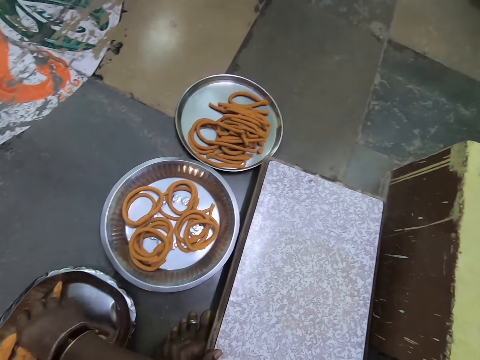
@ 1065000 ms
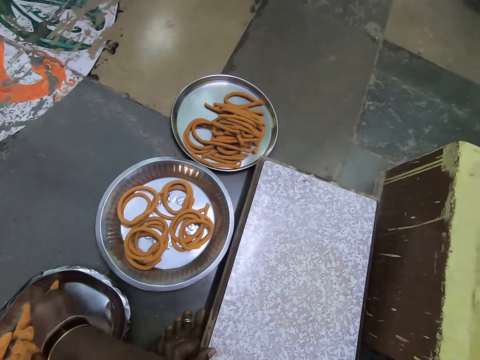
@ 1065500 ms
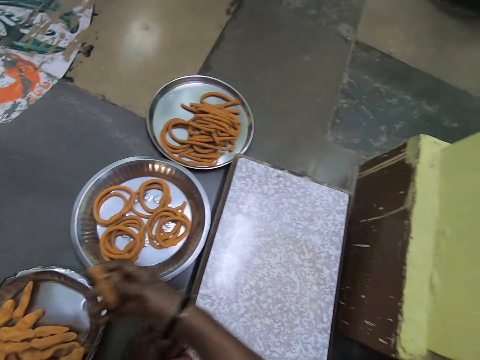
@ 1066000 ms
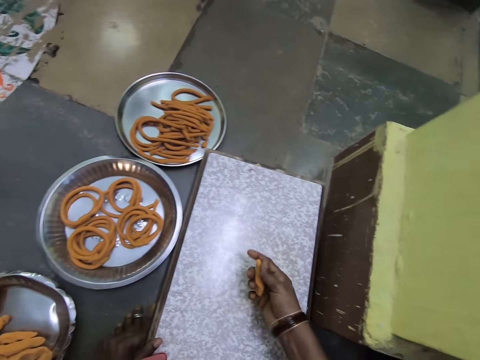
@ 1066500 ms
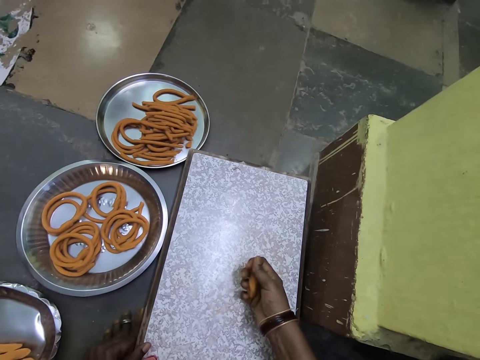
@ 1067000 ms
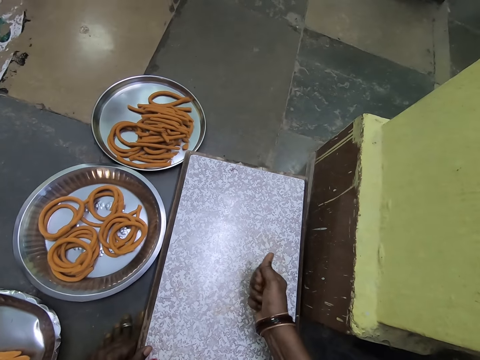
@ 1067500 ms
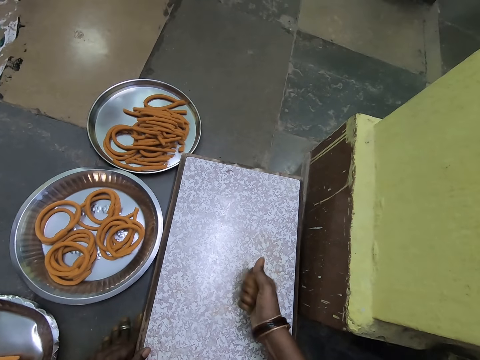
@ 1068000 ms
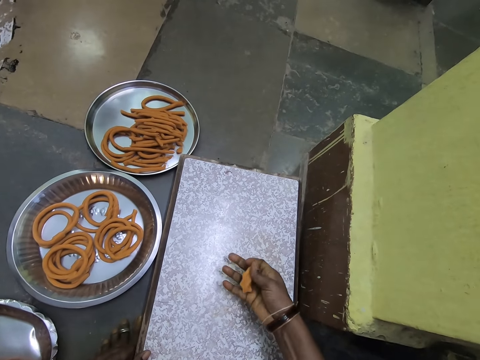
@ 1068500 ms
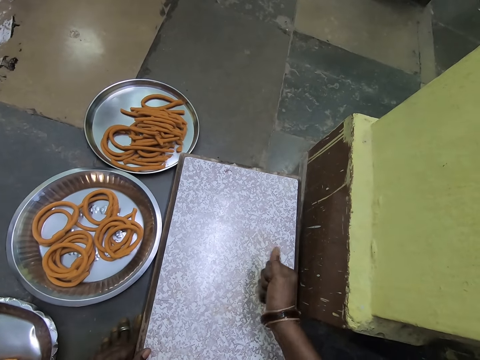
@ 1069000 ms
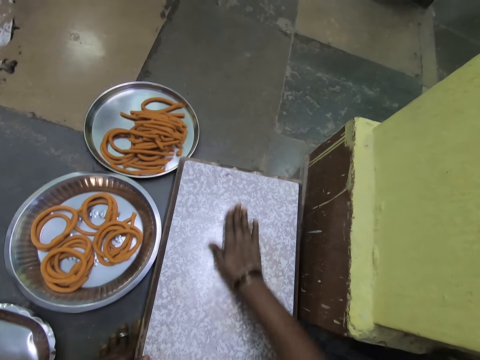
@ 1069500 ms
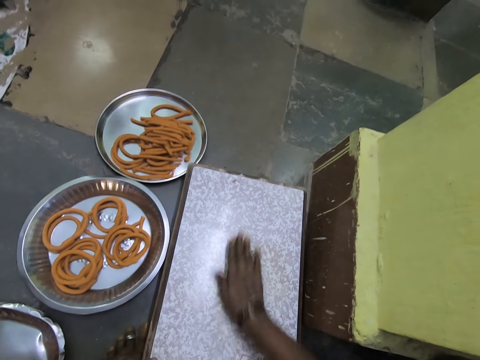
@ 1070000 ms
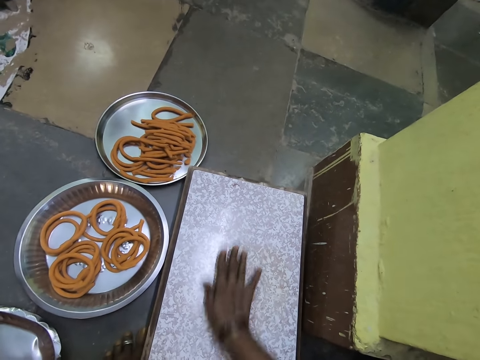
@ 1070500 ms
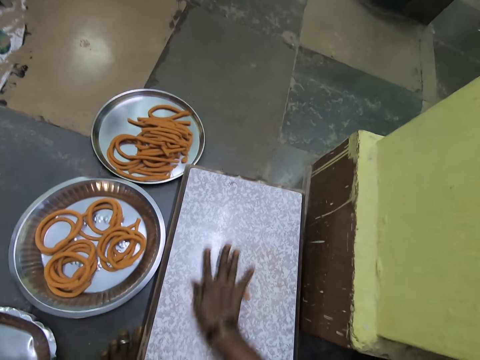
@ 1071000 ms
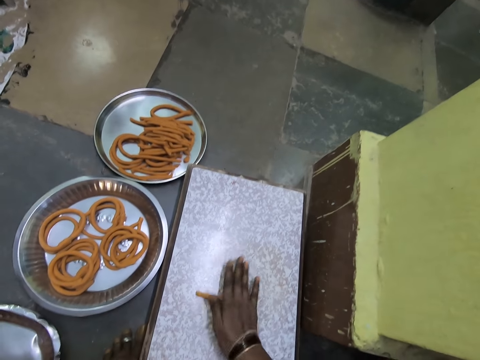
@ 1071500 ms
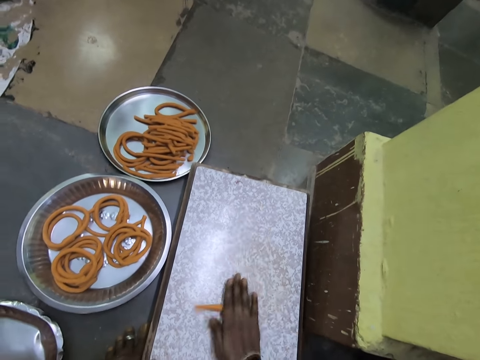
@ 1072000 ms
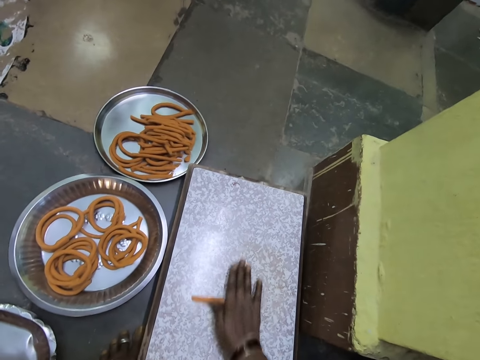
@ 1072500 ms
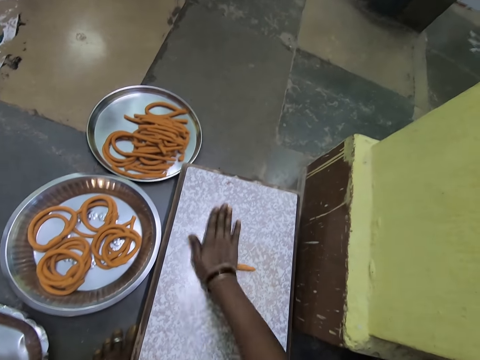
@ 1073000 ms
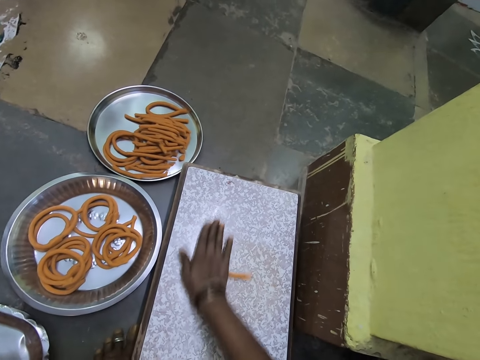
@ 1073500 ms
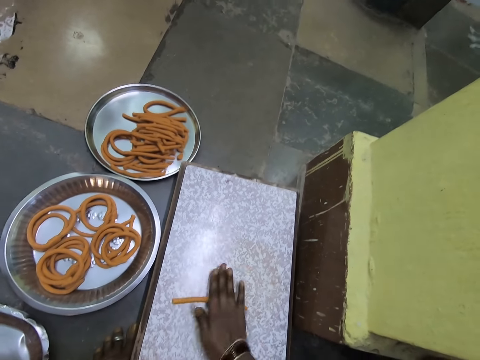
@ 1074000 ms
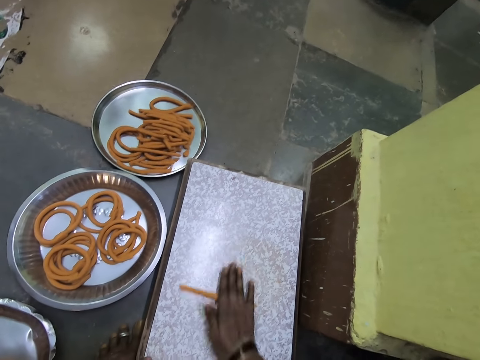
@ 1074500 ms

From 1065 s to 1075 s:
The camera wearer puts the dough in the tray. They pick up a piece of dough from the metal tray. They clench the piece of dough in their fist. They roll the piece of dough on a rolling board.

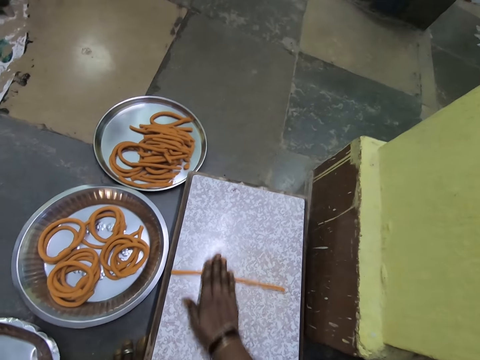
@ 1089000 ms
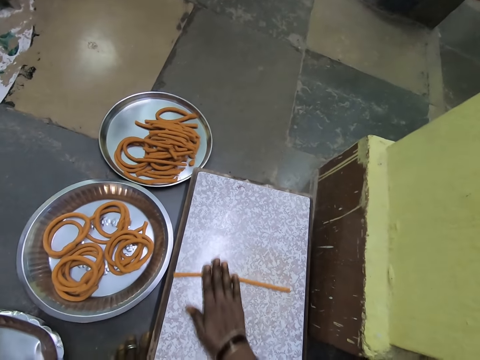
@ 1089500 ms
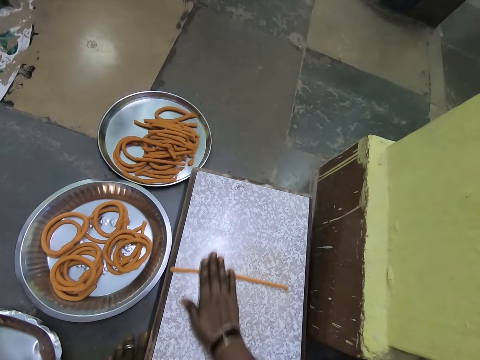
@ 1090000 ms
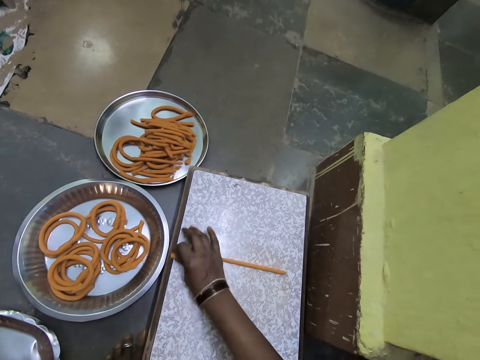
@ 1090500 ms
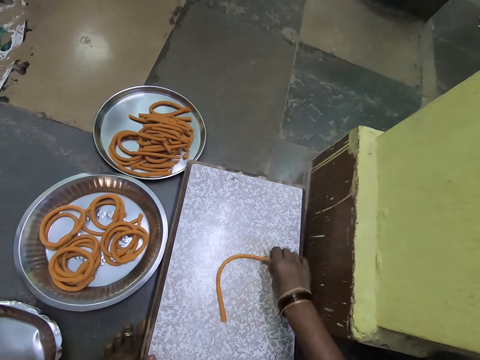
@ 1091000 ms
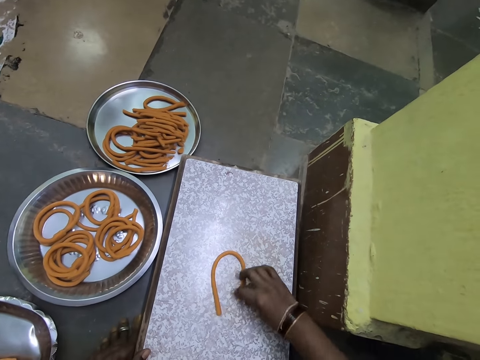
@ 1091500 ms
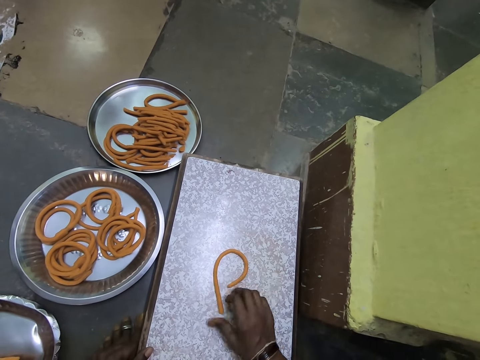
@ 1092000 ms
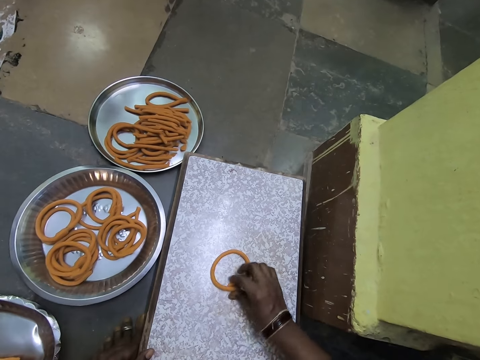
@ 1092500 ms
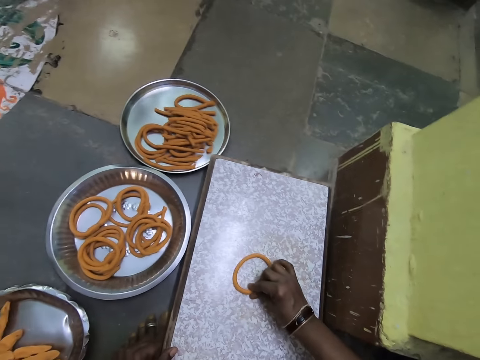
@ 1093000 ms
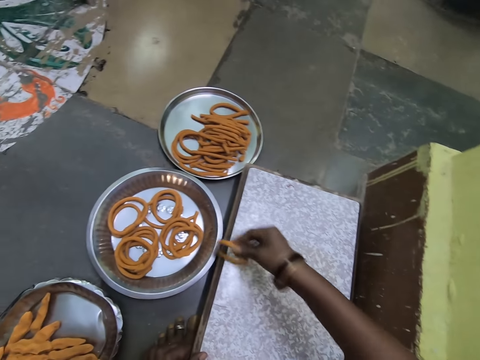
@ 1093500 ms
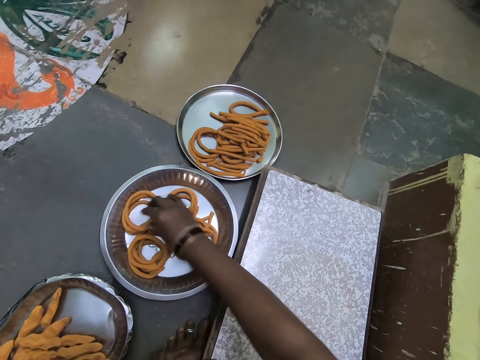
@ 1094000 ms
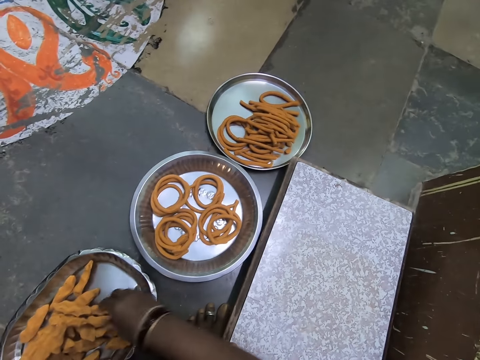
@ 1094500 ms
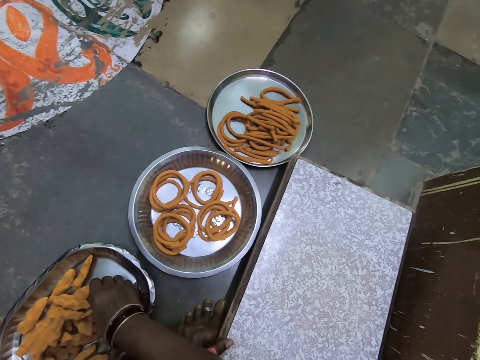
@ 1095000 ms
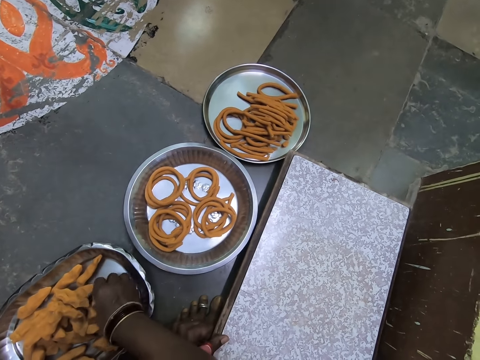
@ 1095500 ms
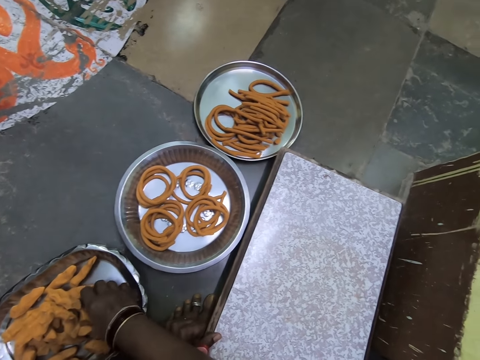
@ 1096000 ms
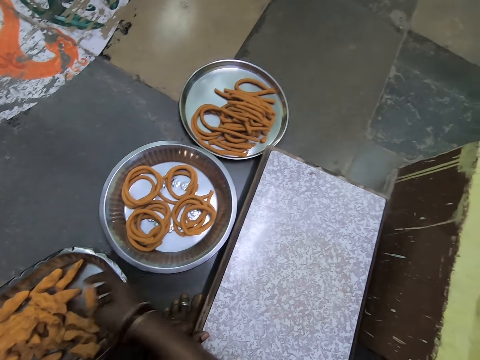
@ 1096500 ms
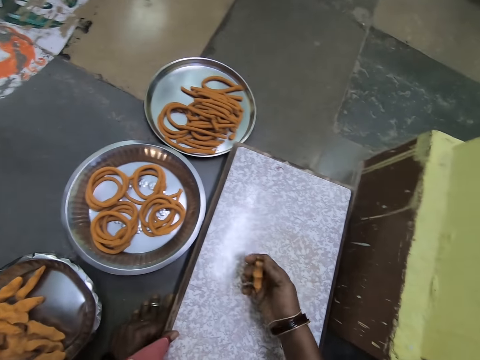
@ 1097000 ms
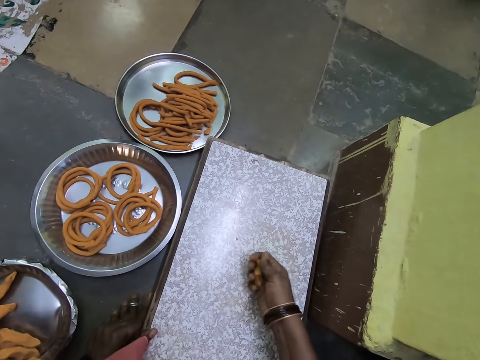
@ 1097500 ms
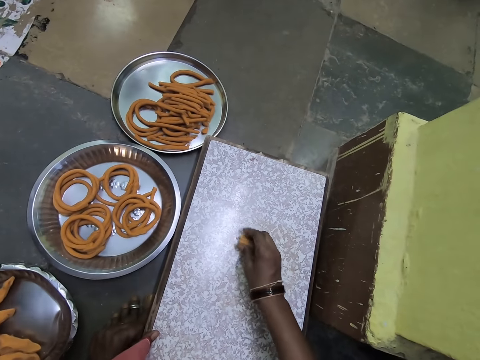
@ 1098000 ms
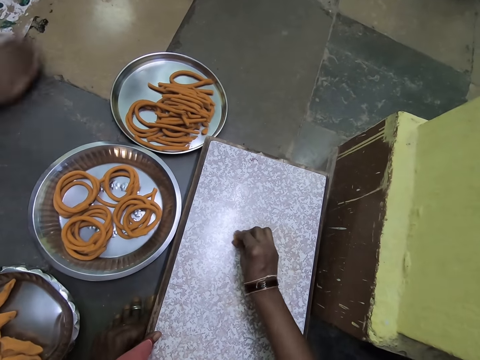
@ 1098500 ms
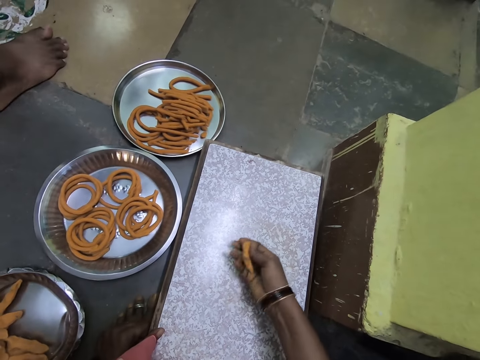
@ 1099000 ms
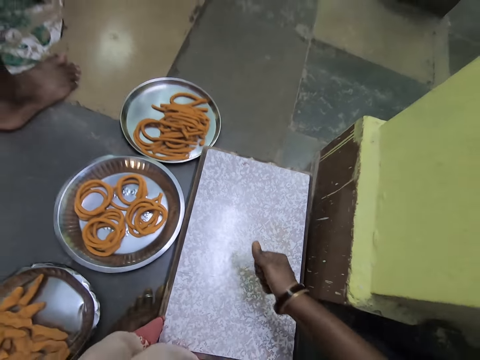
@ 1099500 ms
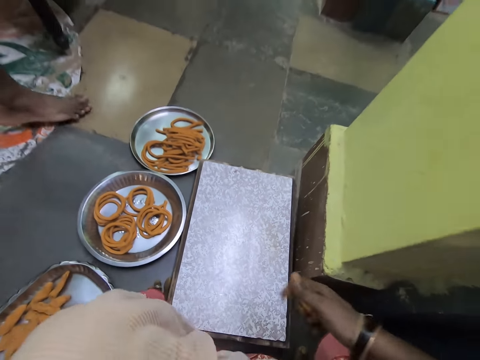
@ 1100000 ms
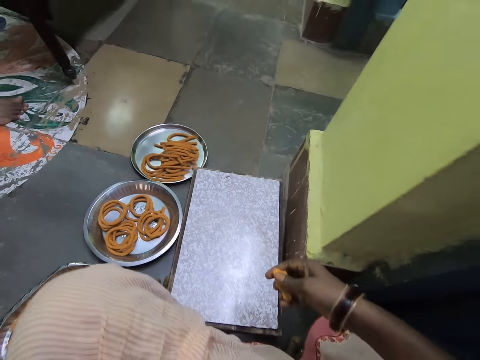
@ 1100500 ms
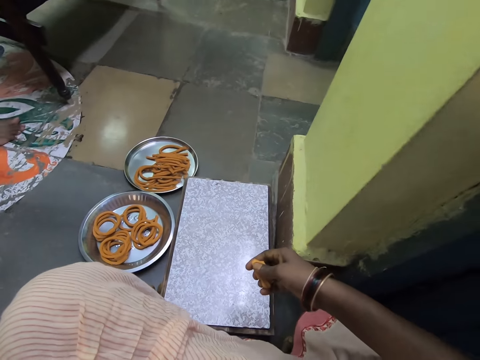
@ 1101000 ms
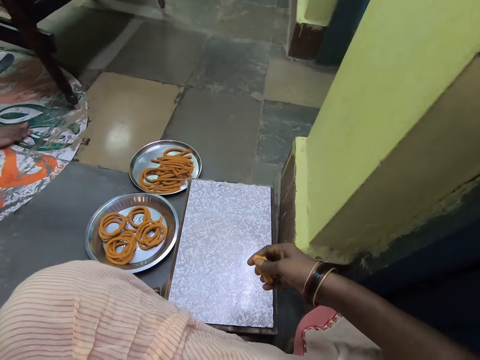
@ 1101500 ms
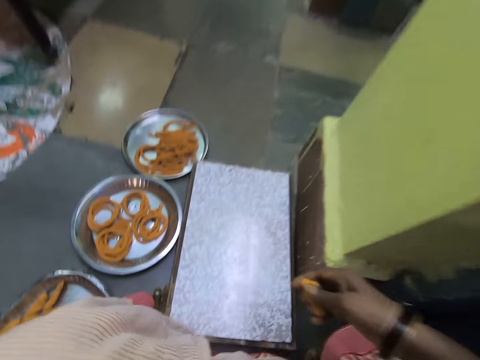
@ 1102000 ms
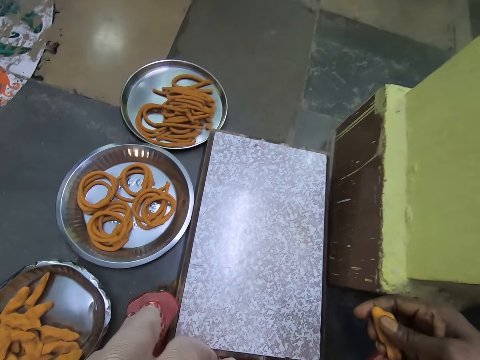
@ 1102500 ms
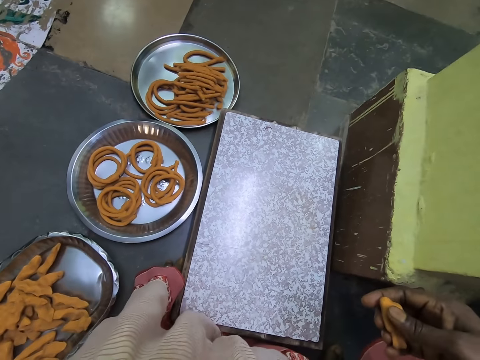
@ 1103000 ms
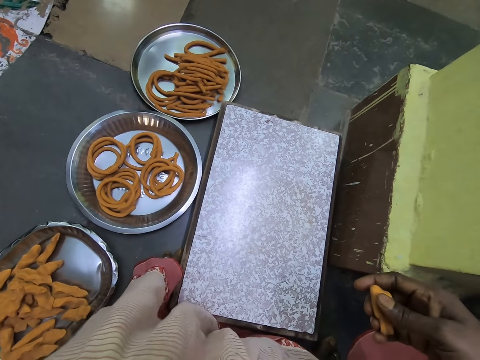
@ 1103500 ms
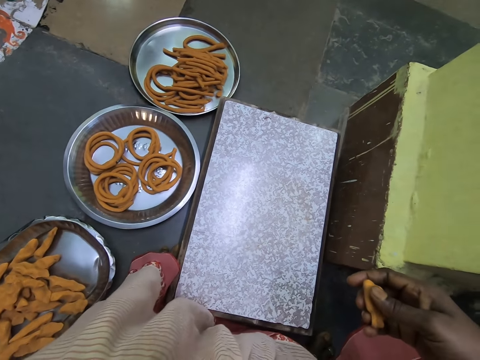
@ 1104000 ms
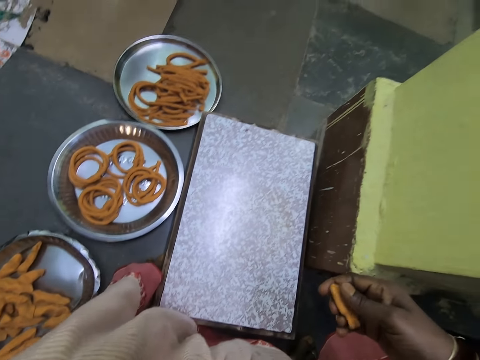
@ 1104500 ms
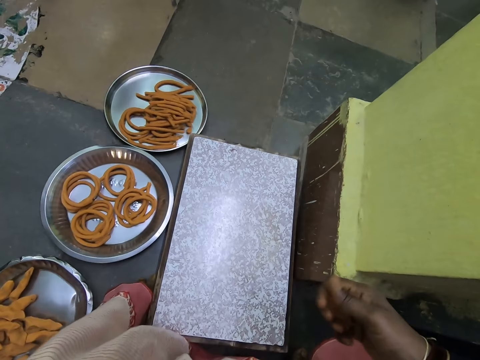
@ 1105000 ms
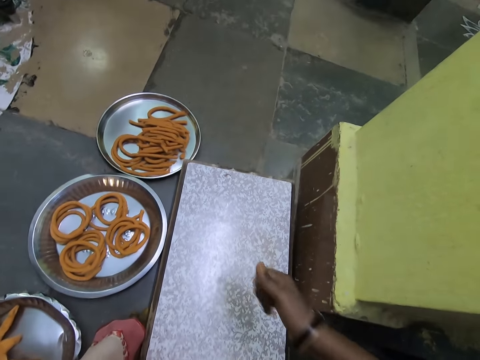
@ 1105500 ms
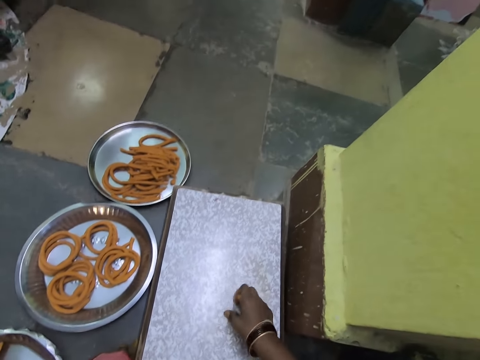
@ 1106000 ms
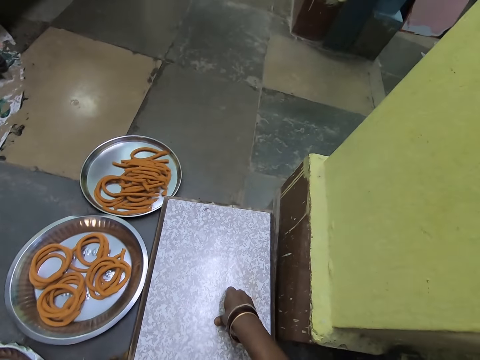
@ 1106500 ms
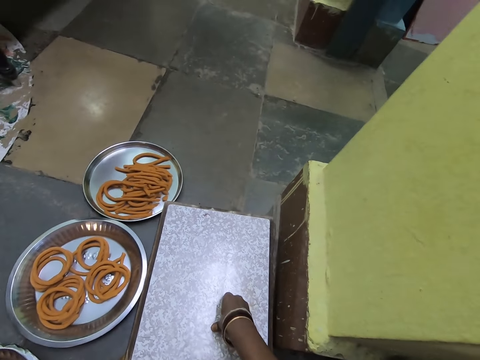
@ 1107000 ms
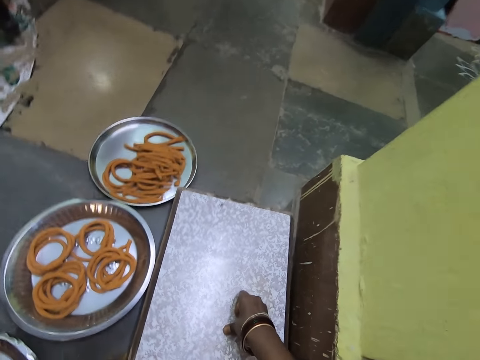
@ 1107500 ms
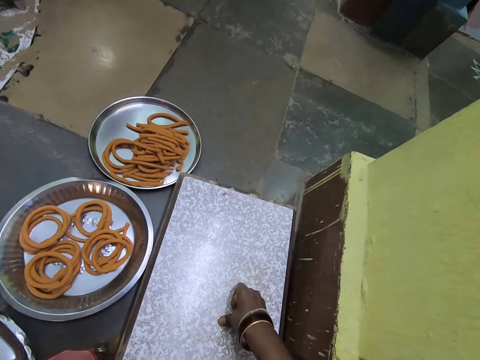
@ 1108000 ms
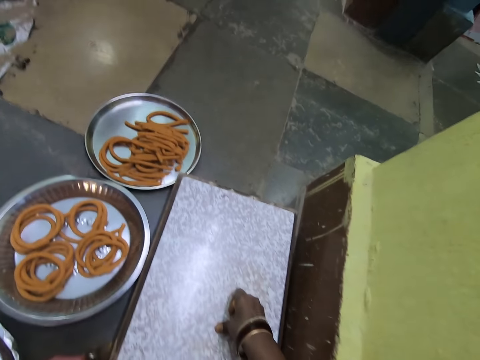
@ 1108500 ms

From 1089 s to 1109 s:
The camera wearer pulls on an end of a piece of dough. They lift the piece of dough from a rolling board. They put the dough in the tray. They squeeze the dough on the stand. They squeeze the dough. They look around the room. They squeeze the dough. They look around the room. They press their thumb on the stand.
